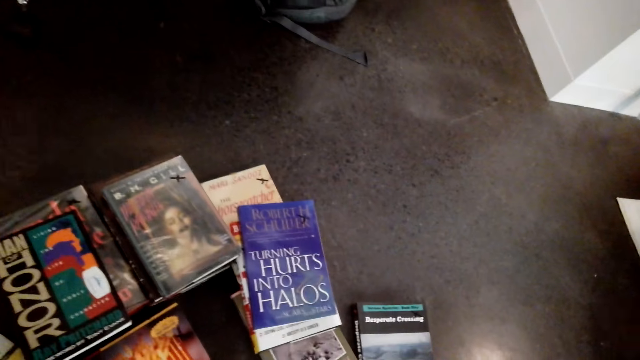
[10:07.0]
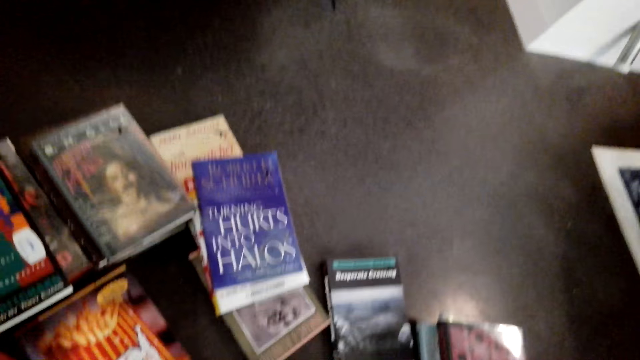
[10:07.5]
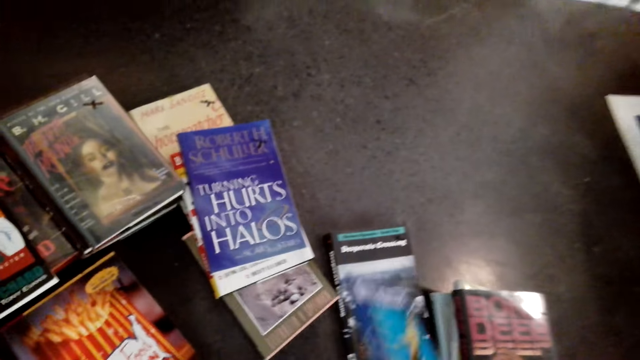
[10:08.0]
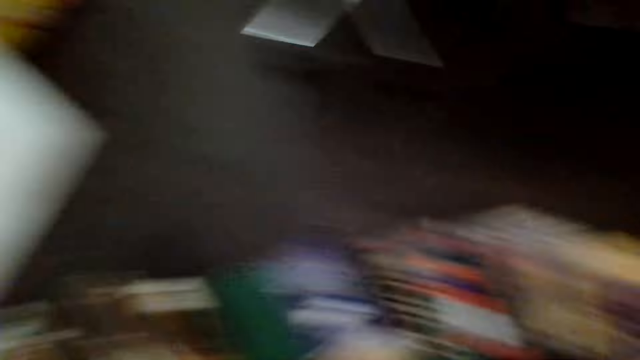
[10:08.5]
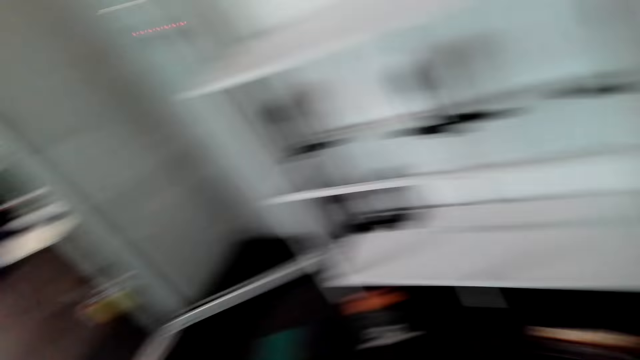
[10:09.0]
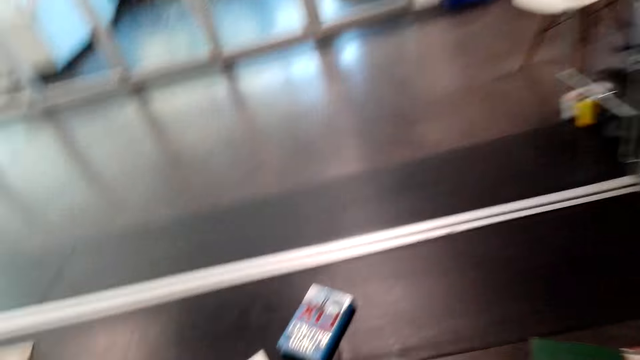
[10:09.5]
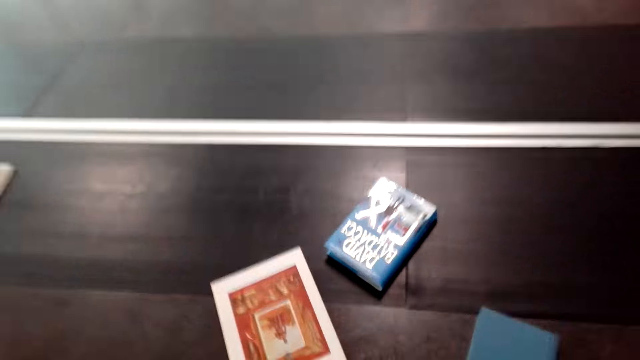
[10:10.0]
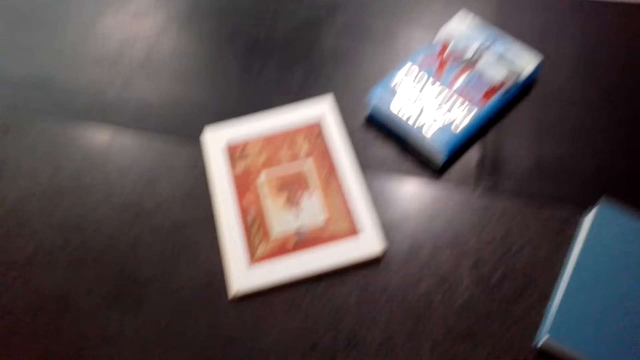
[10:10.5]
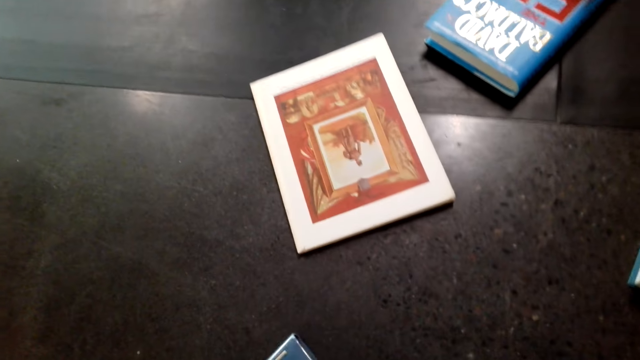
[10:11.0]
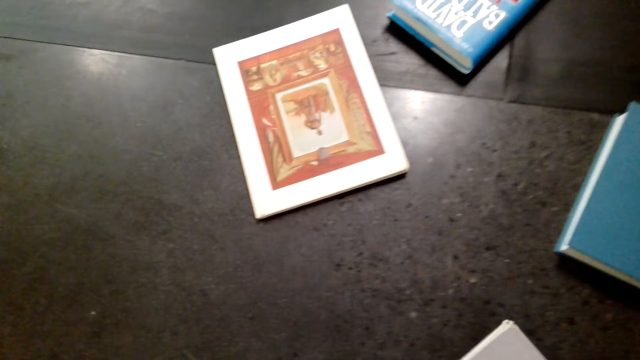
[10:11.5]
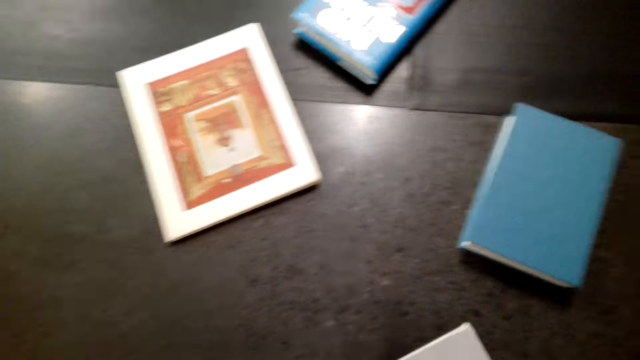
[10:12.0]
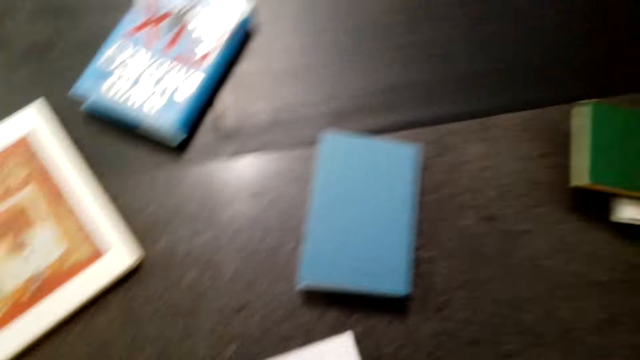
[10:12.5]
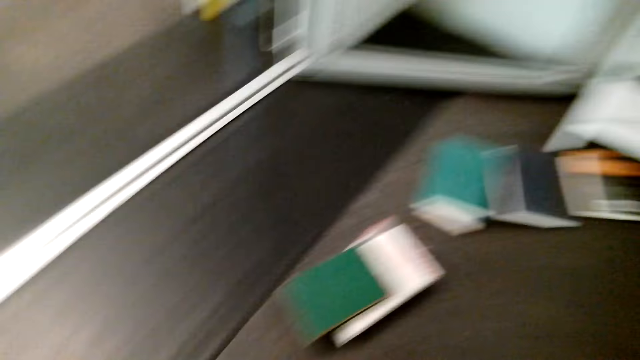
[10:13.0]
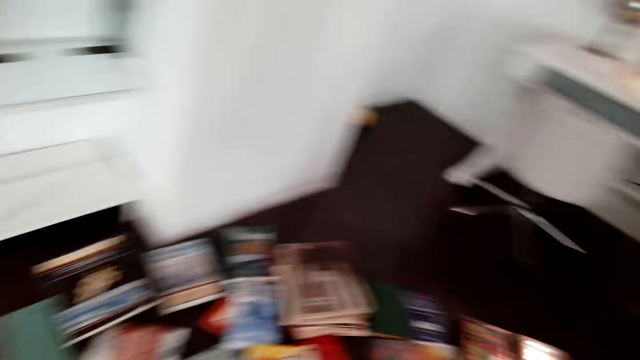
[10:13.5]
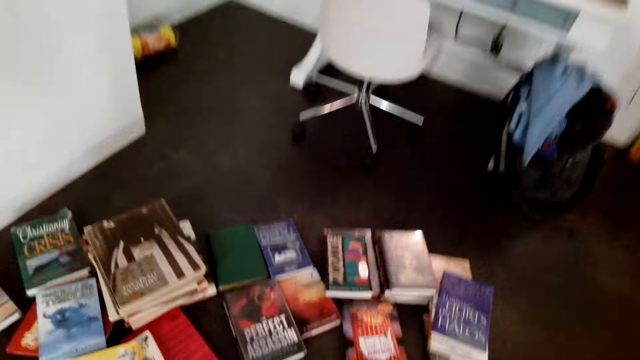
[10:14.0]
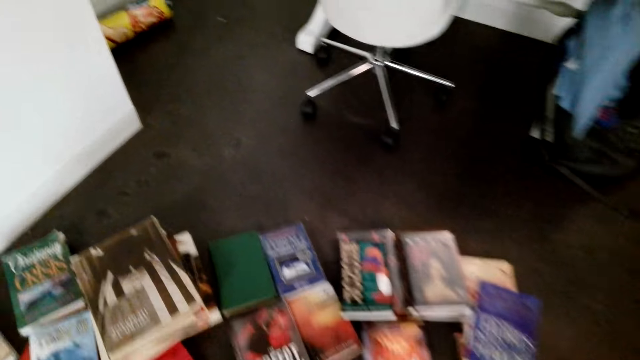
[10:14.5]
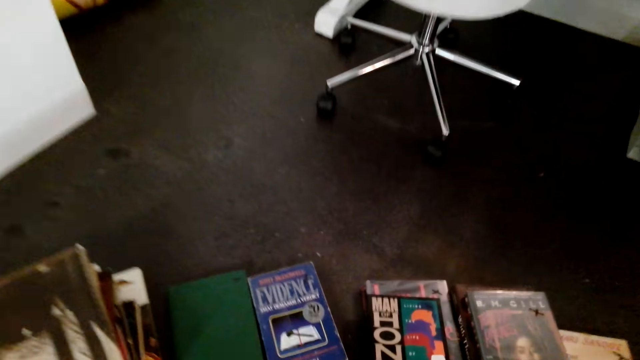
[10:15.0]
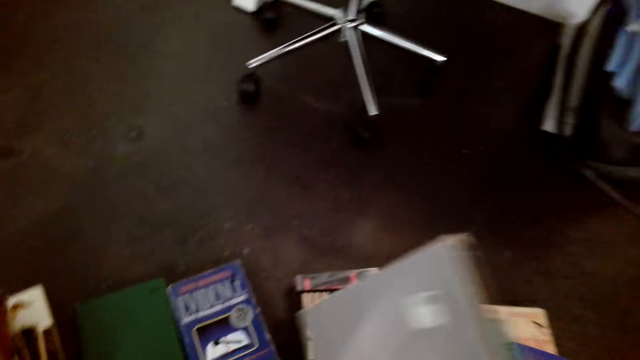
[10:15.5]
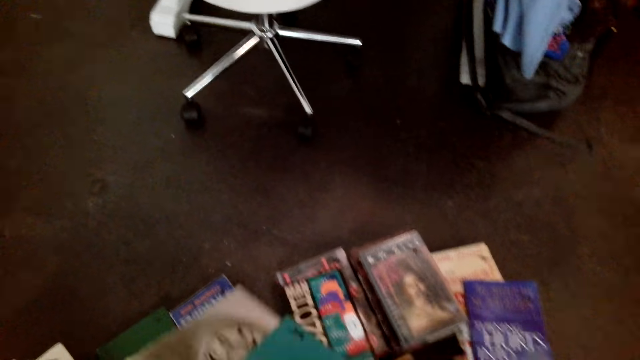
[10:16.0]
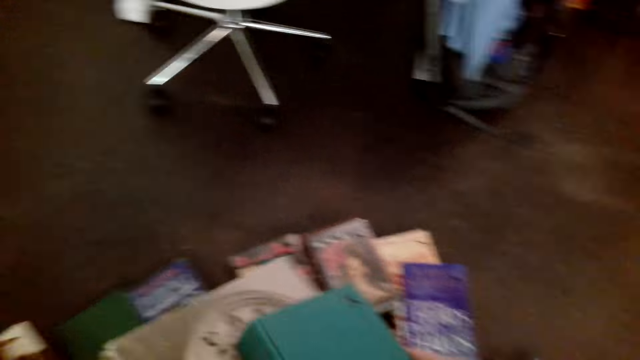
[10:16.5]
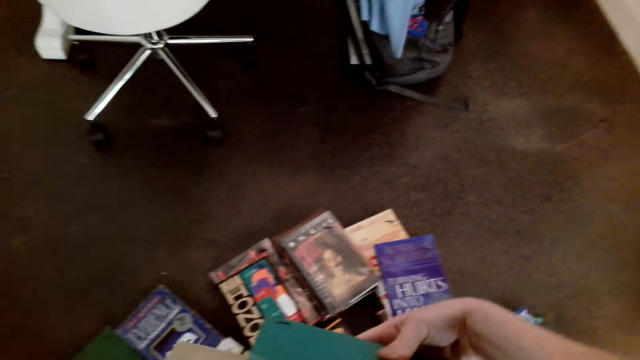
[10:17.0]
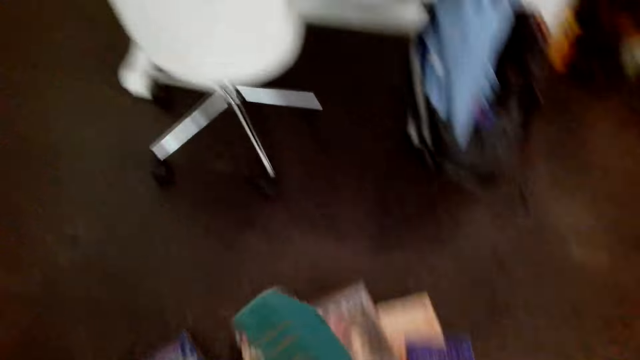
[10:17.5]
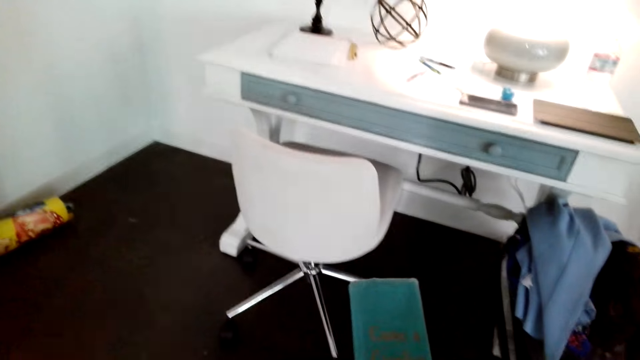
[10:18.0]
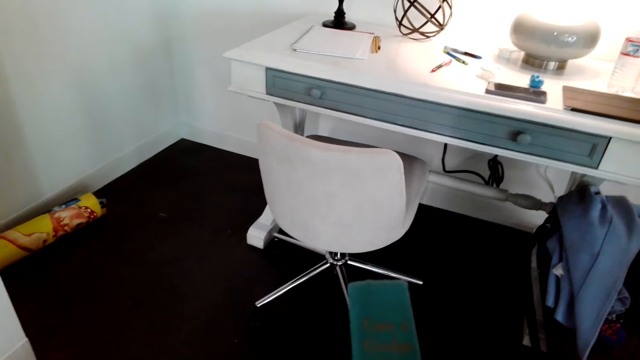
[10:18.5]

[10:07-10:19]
The camera wearer drops a book. They pick up books. They arrange books.

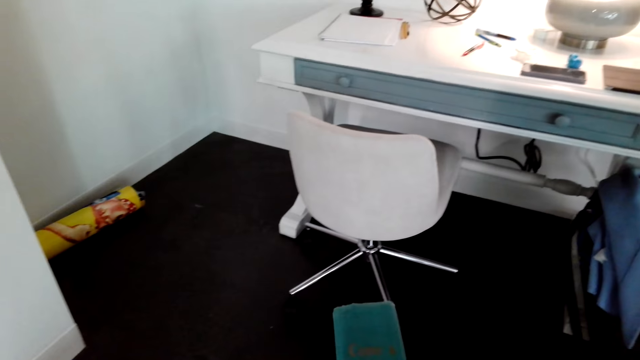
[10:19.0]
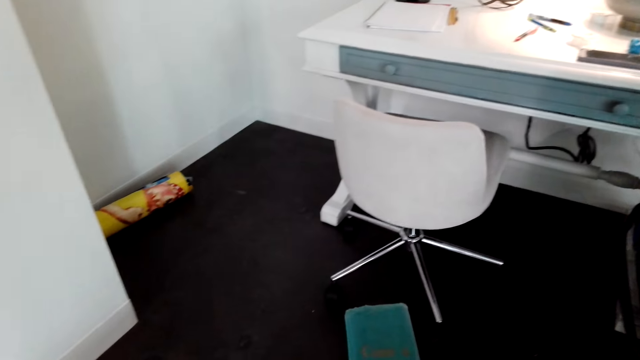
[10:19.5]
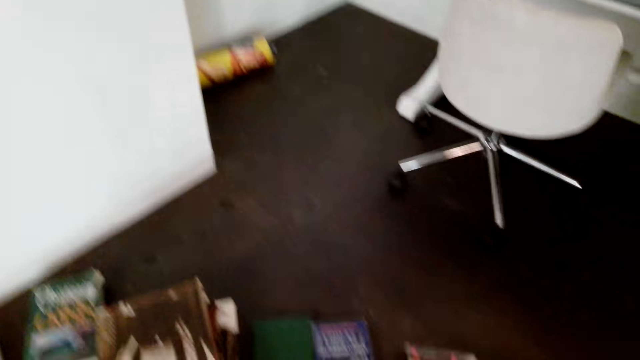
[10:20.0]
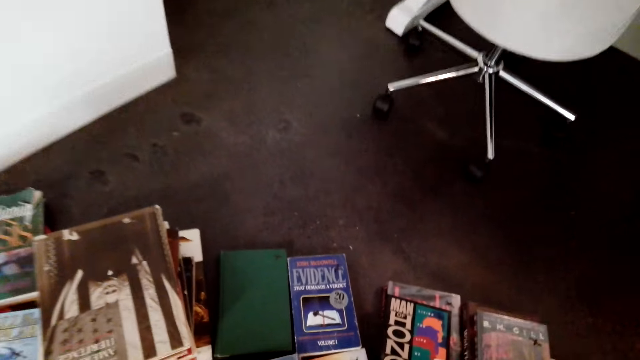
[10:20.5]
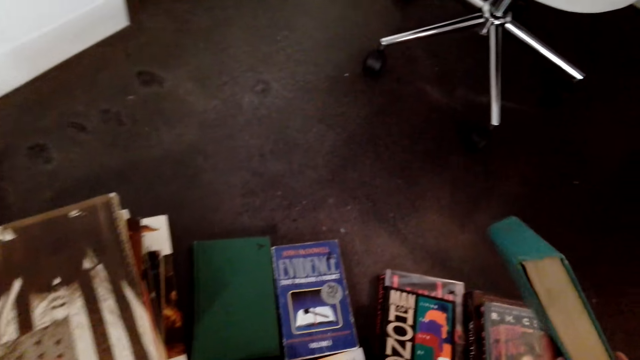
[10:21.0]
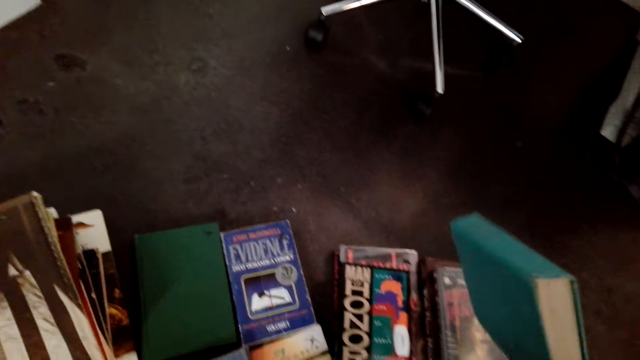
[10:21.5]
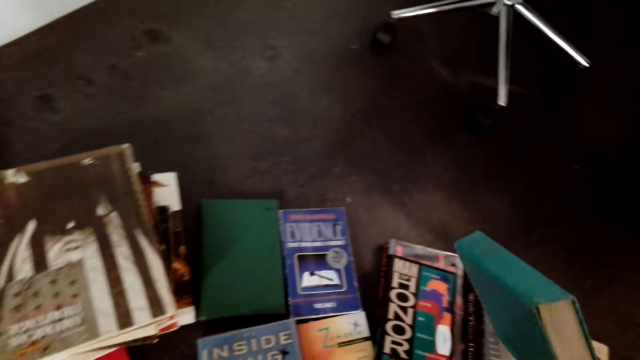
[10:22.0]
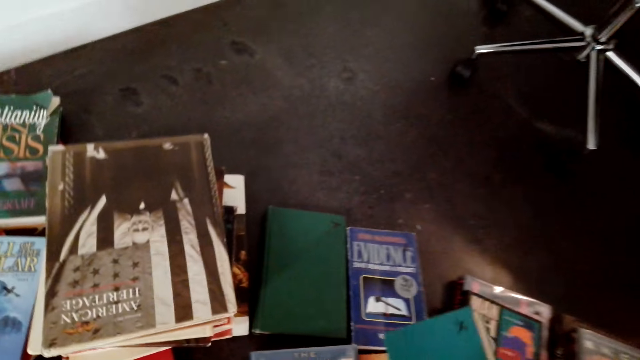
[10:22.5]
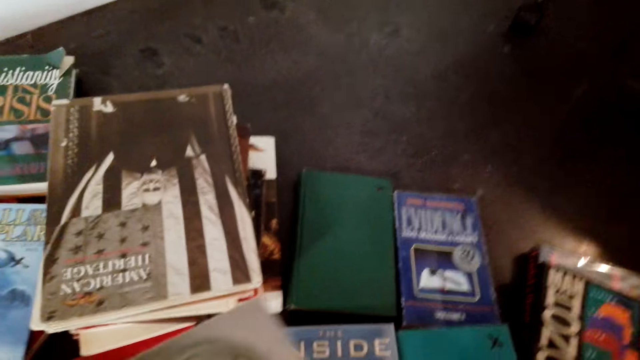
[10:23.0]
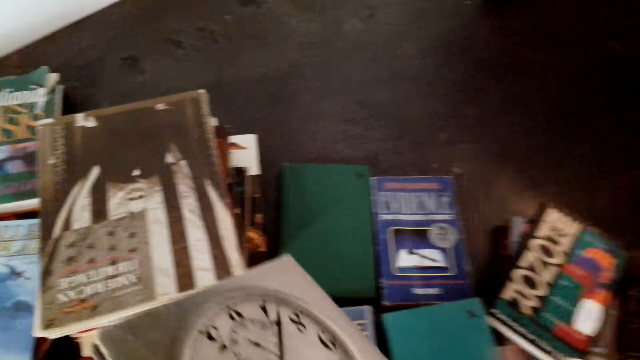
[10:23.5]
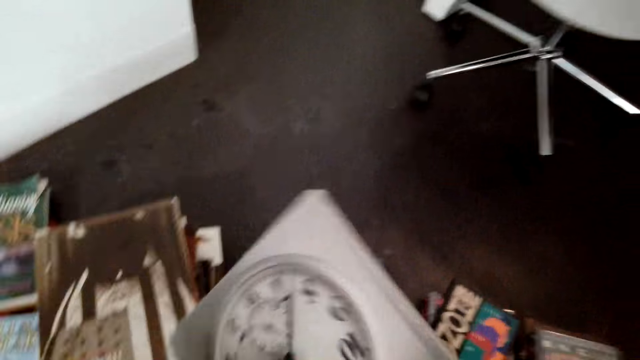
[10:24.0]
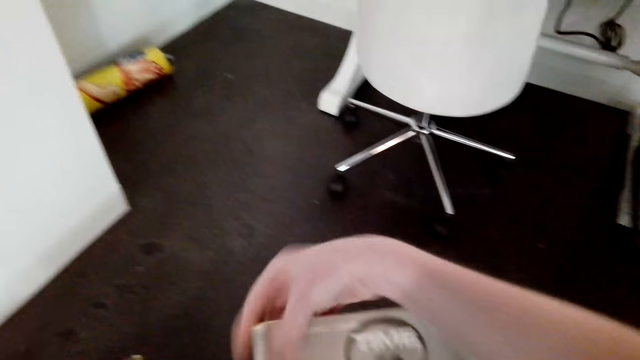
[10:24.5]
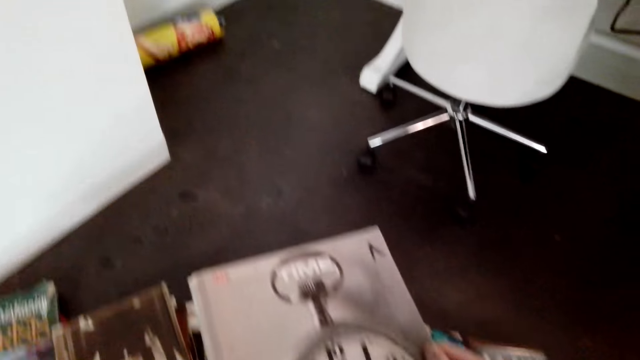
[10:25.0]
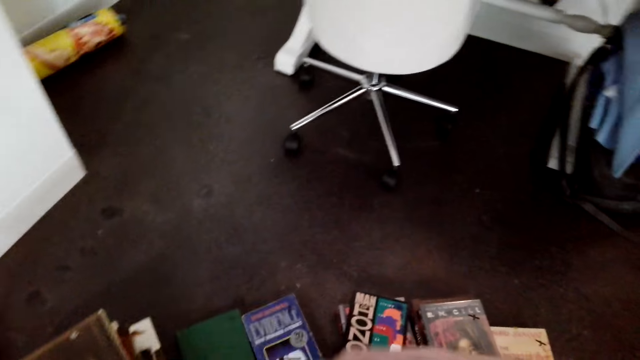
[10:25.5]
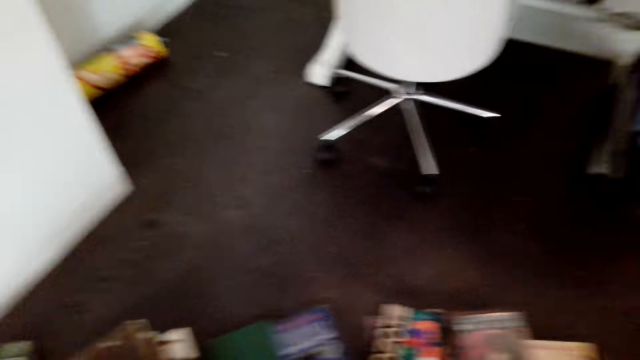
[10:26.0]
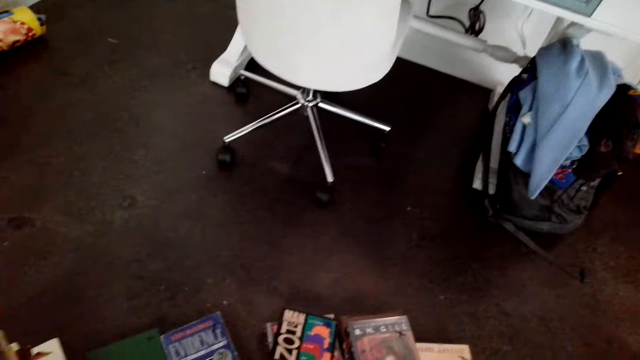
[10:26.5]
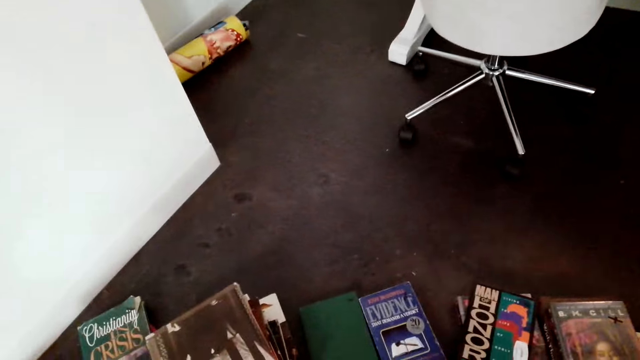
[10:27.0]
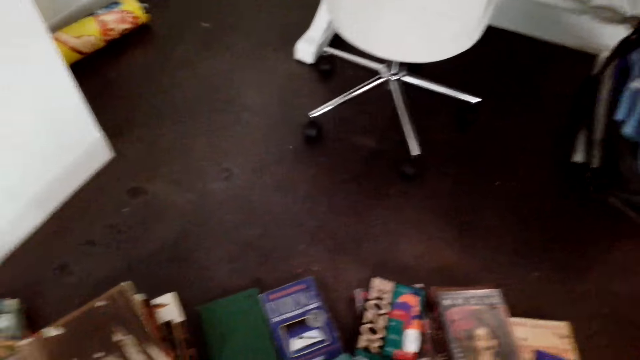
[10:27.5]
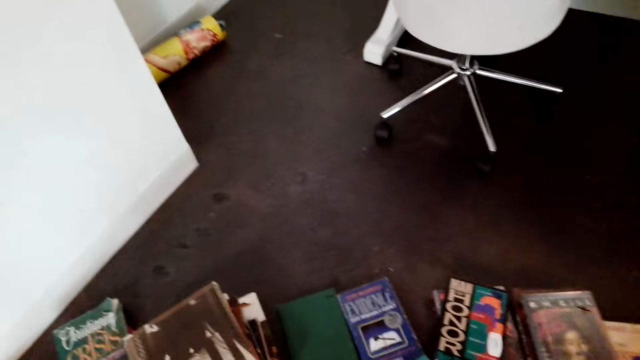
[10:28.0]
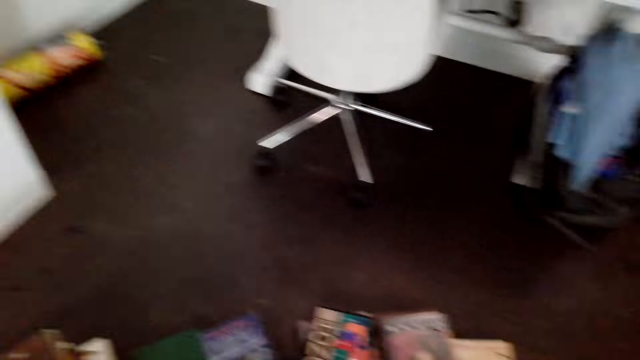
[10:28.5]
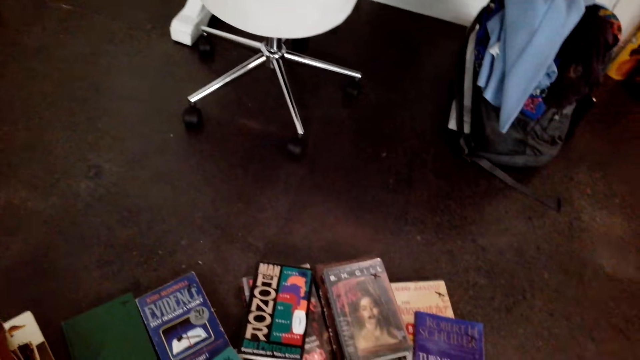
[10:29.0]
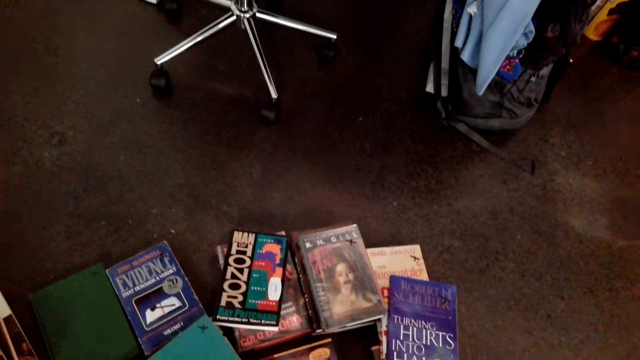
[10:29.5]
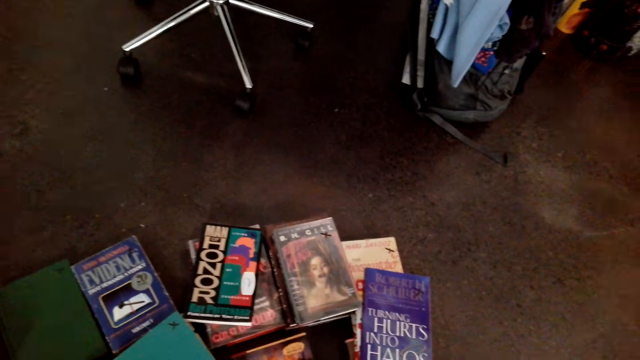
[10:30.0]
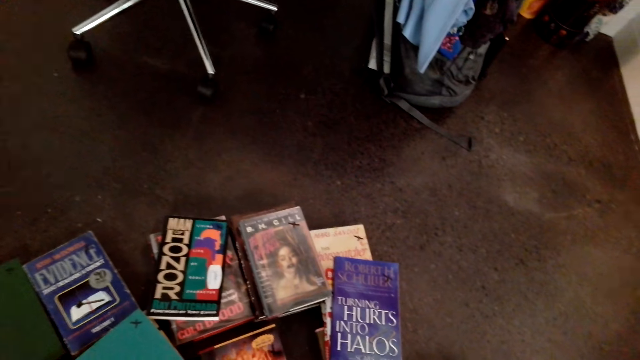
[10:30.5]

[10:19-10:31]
The camera wearer looks at a green book. They look at the books. They drop a book. They arrange books. They hold a book. They look at the book.
